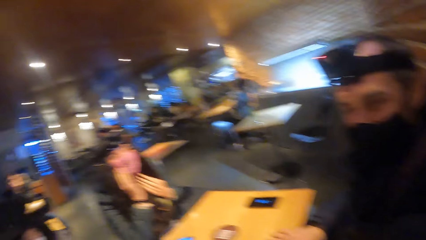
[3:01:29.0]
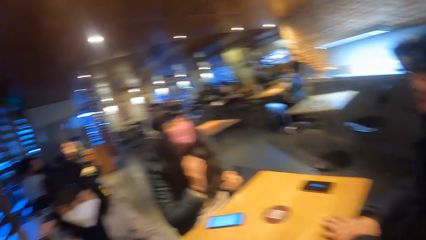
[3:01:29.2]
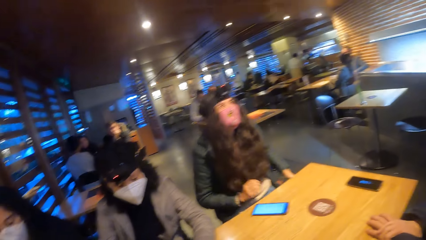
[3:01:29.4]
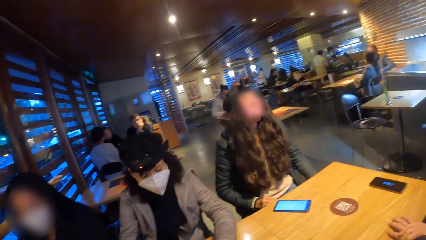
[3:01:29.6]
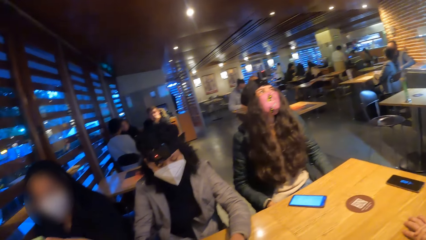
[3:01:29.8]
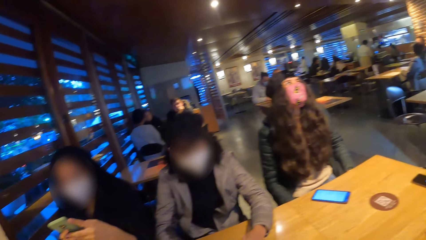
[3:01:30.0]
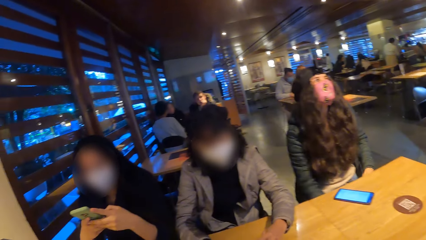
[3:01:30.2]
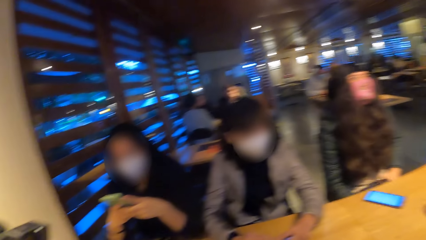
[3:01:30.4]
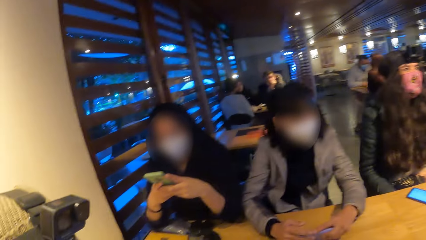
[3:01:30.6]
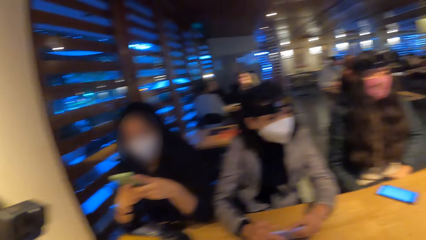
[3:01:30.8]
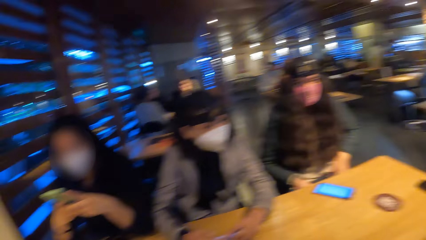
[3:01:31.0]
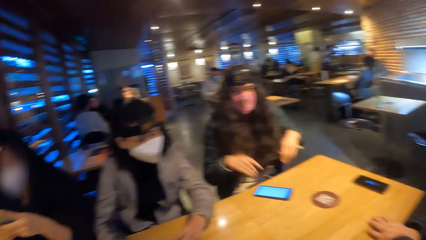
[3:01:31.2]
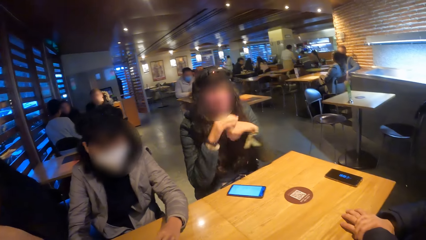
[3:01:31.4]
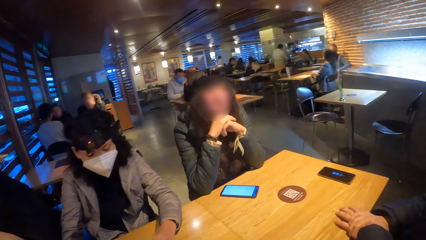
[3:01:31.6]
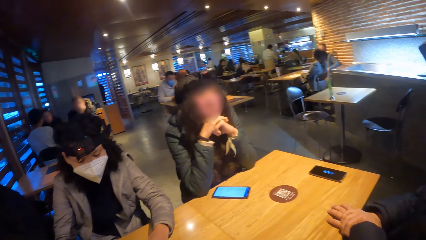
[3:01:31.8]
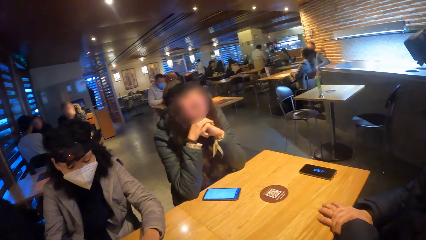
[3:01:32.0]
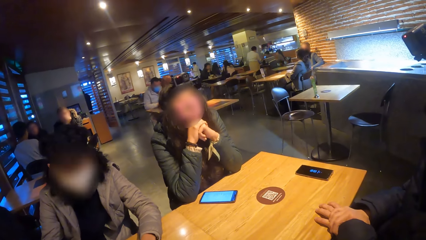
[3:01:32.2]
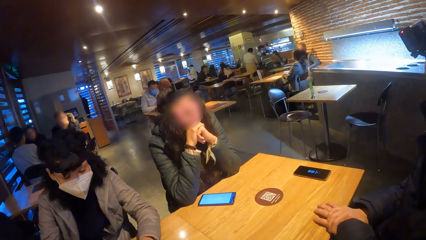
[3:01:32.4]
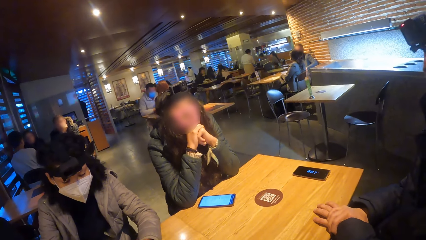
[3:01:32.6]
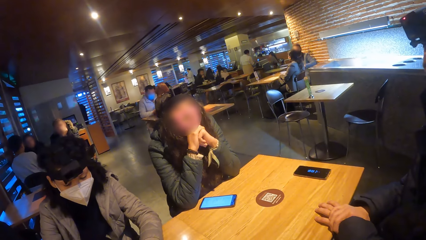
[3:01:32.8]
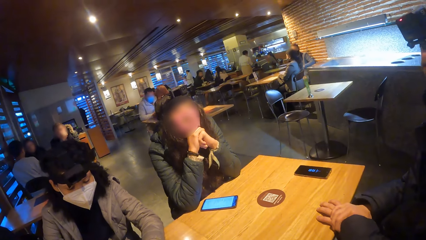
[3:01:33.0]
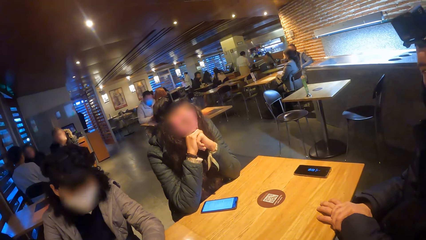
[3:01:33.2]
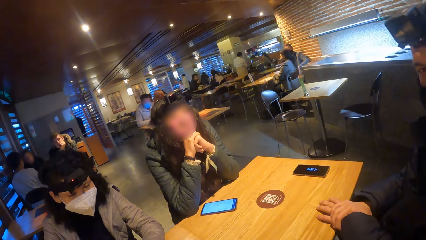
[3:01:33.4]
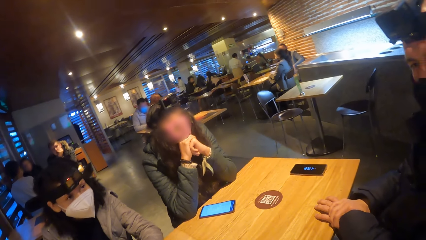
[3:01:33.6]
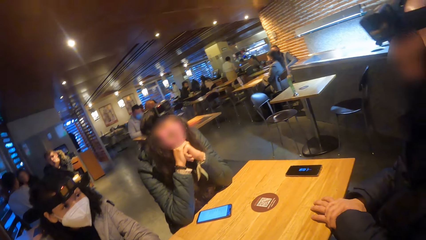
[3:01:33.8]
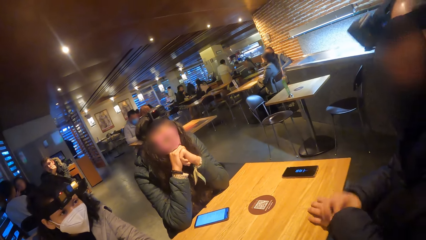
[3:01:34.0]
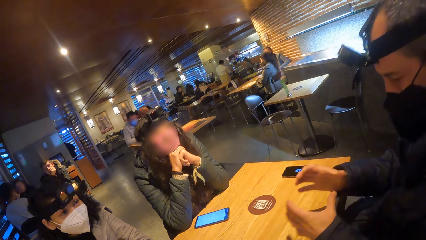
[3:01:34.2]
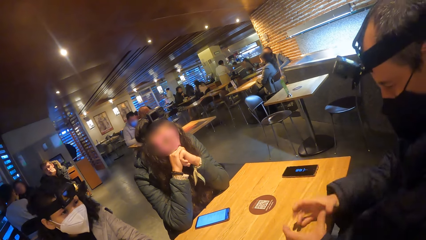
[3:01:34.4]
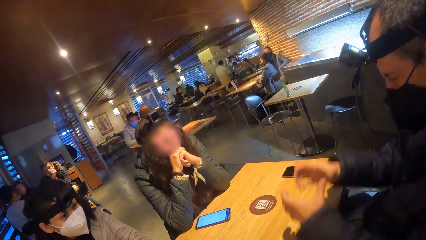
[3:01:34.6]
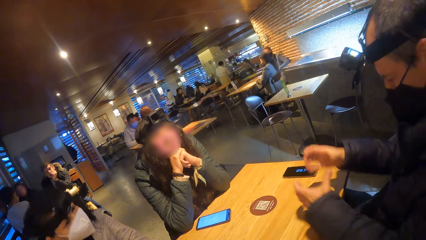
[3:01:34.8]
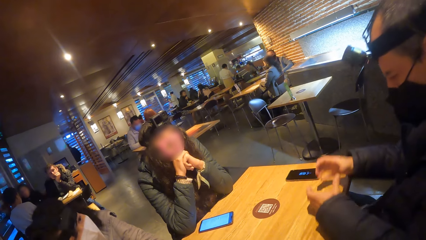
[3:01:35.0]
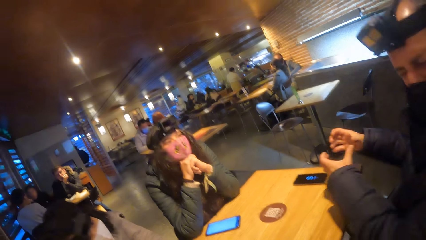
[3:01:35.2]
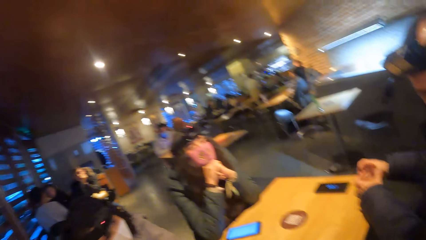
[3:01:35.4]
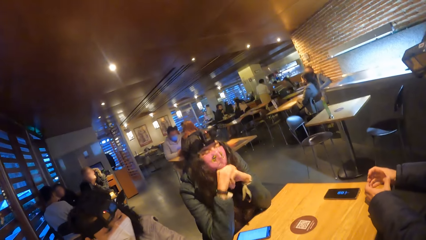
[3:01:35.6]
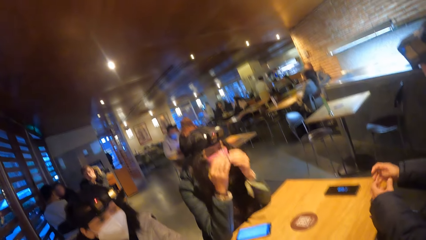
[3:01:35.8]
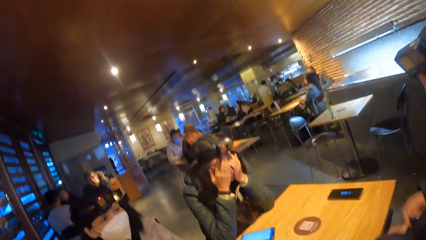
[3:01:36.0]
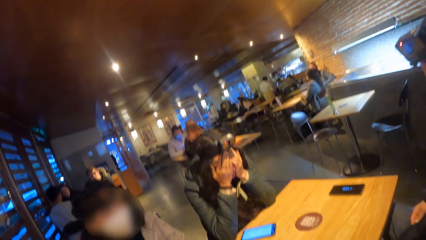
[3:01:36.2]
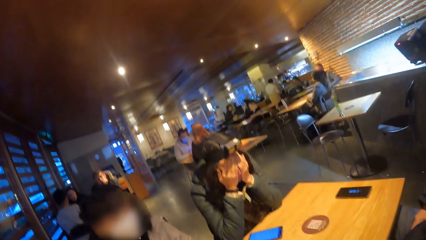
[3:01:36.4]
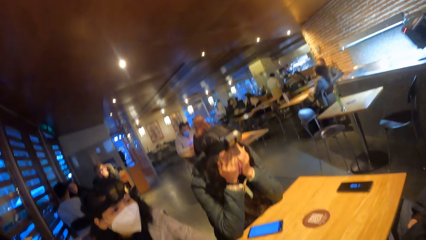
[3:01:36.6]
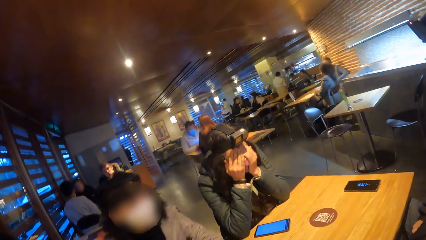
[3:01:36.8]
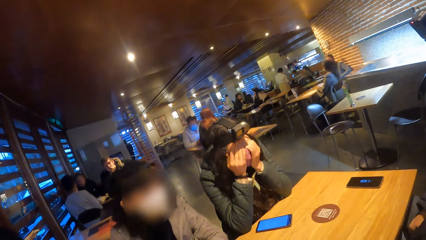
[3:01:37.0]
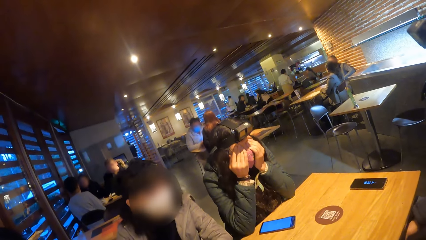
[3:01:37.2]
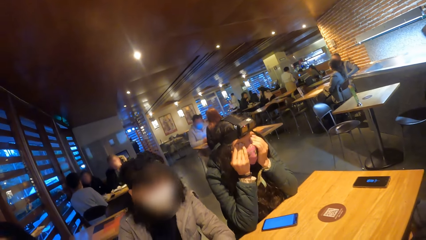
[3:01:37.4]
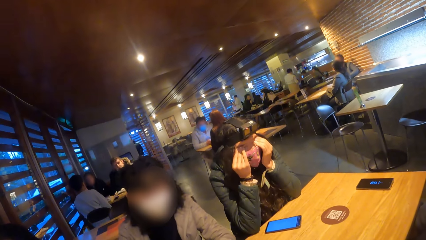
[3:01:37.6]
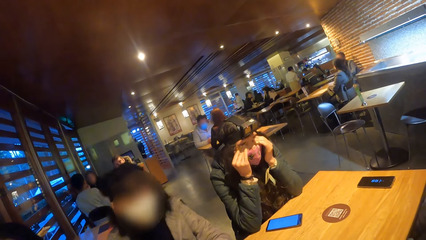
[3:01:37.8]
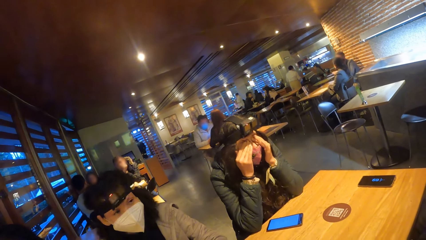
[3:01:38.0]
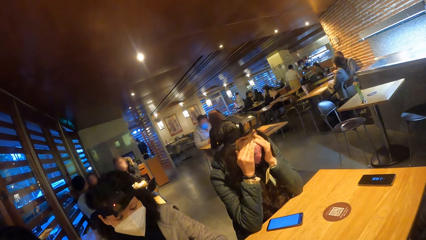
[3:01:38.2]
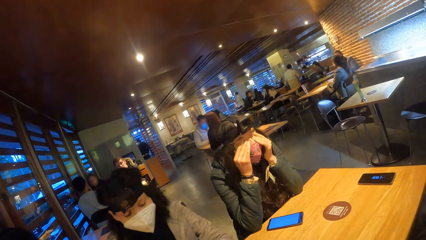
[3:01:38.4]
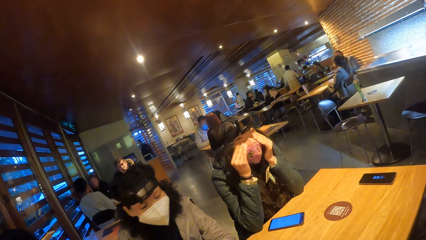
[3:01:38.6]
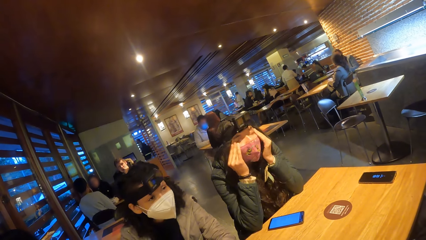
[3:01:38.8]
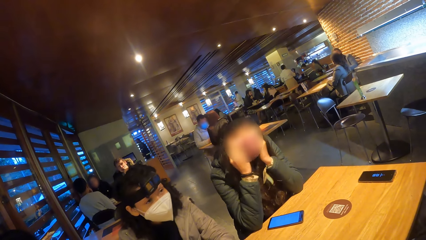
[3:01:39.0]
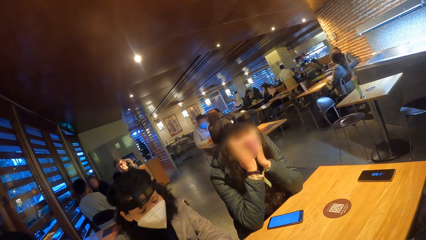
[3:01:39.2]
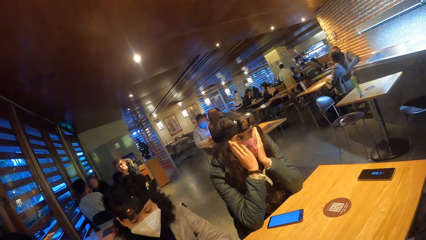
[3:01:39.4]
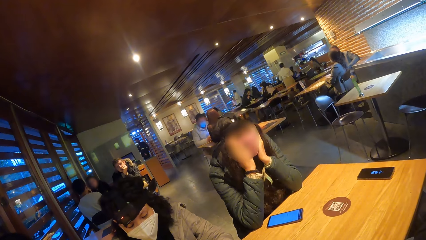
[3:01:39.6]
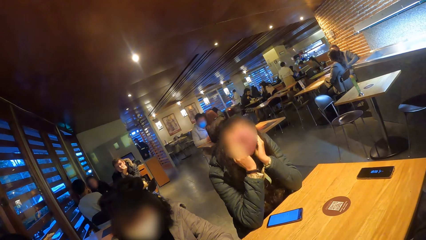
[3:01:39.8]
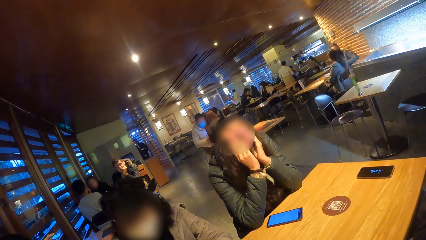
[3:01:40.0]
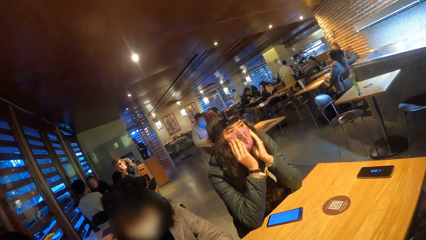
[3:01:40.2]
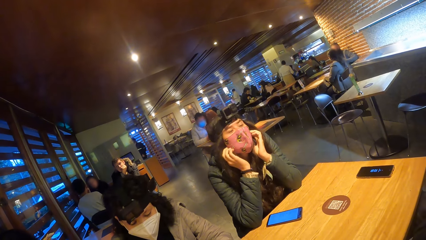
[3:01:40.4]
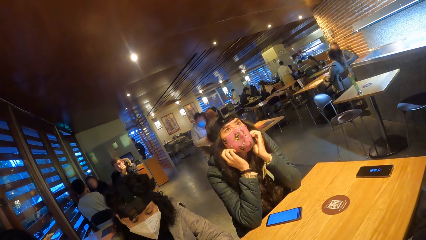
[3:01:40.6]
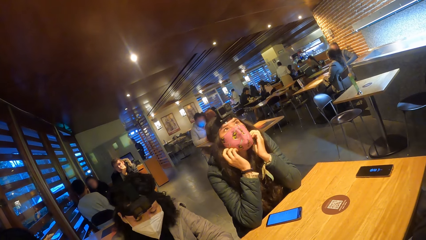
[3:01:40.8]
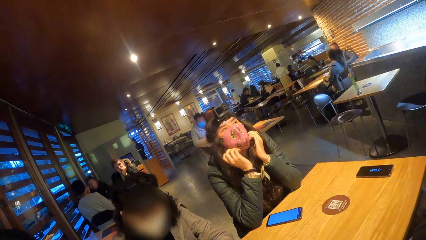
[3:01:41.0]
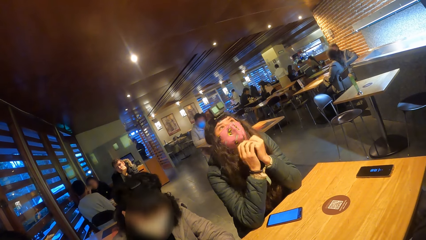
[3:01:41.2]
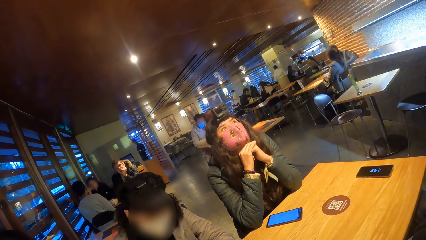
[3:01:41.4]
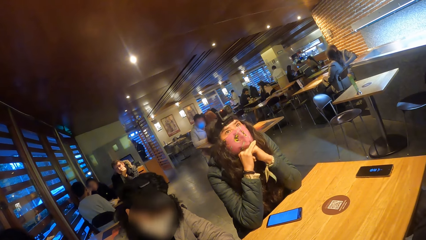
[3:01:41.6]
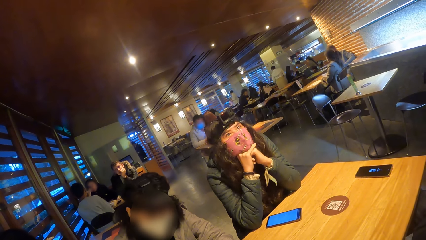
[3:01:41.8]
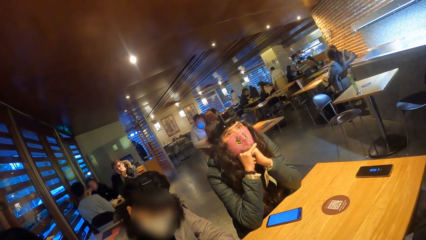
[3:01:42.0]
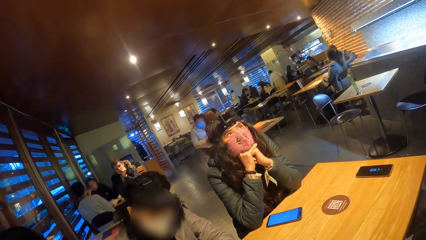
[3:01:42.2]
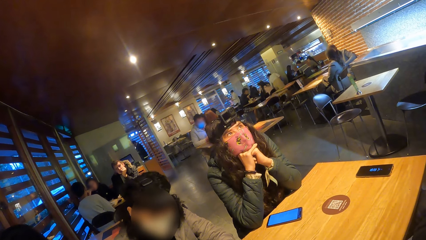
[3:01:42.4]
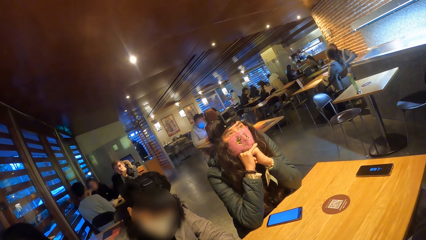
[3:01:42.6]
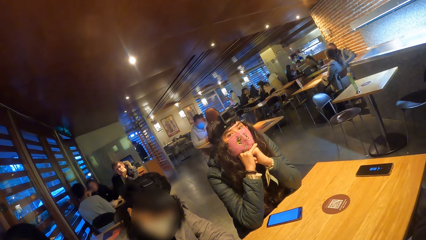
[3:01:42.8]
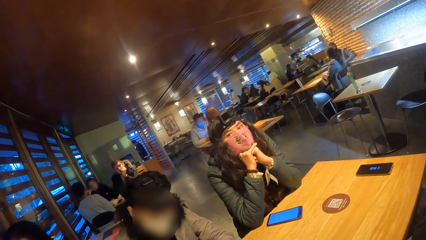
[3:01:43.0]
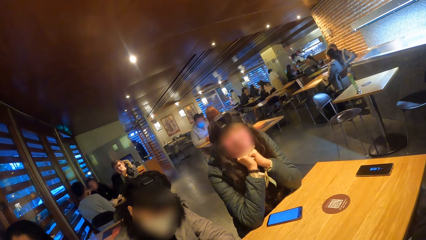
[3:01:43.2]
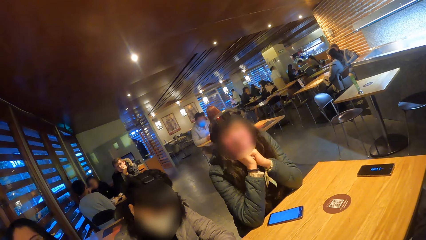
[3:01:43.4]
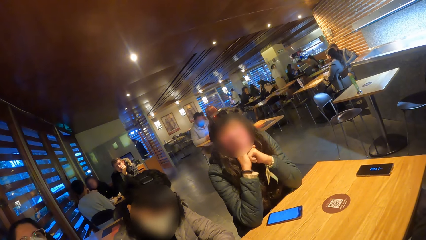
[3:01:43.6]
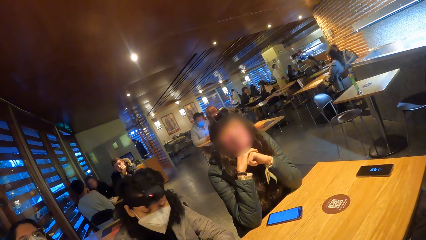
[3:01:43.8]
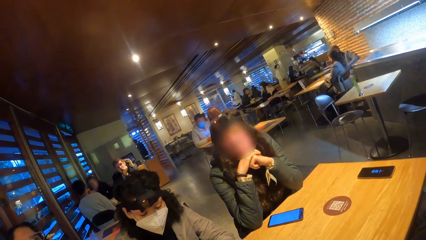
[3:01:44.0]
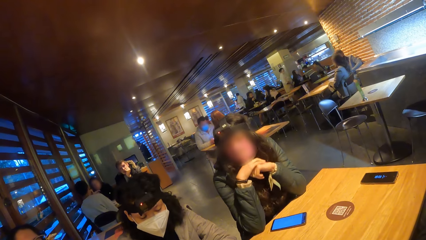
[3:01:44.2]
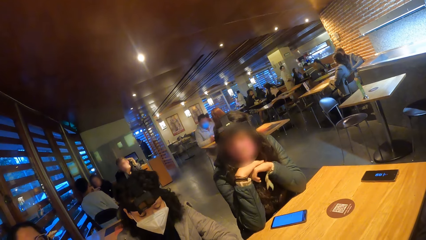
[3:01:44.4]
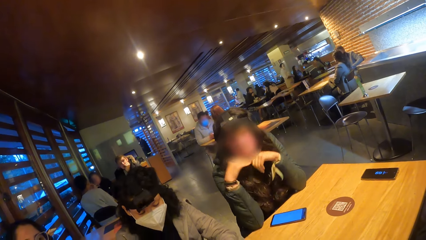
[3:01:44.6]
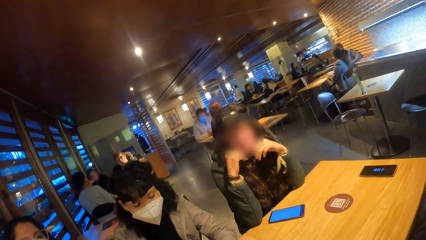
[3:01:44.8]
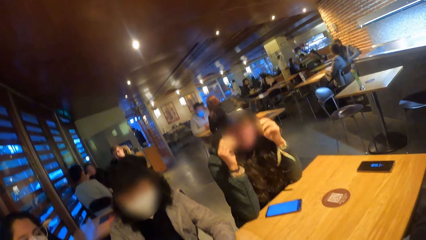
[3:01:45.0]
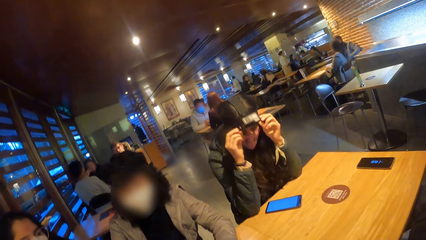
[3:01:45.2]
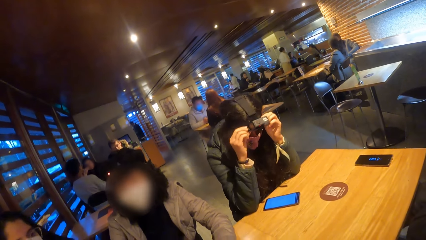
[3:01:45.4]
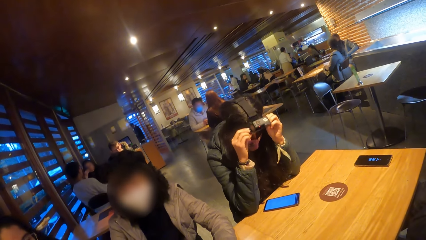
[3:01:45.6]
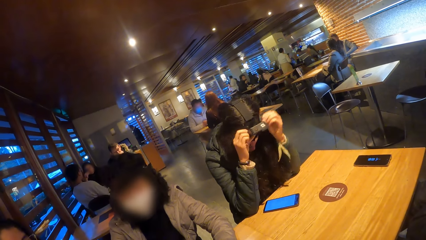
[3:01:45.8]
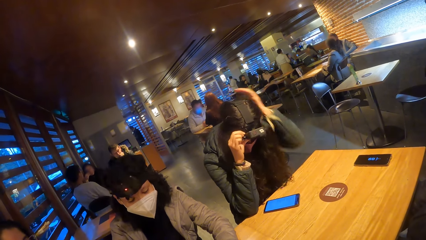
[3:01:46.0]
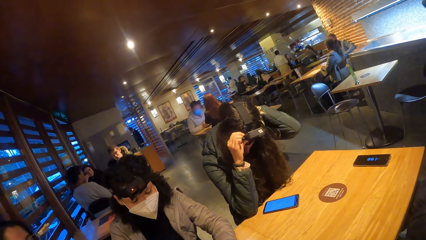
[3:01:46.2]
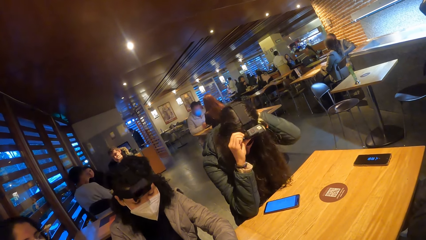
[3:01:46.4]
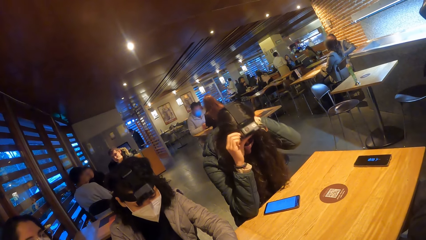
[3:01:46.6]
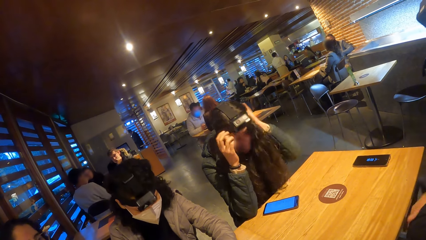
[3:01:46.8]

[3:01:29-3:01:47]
The man removes both hands from his face. The woman removes both hands from her face. The camera wearer turns towards another woman and a third woman. The third woman presses the phone with both hands. The first woman places both elbows on the table. The man demonstrates to the camera wearer and the first woman with both hands on the table. The man taps the table with both hands. The first woman touches her face with both hands. The first woman touches her nose mask with both hands. The first woman adjusts her camera with both hands.
